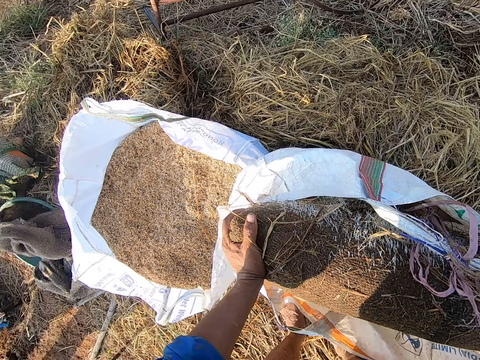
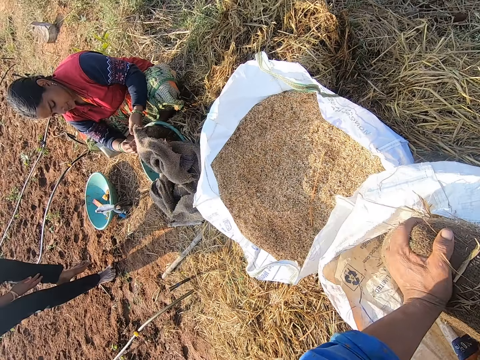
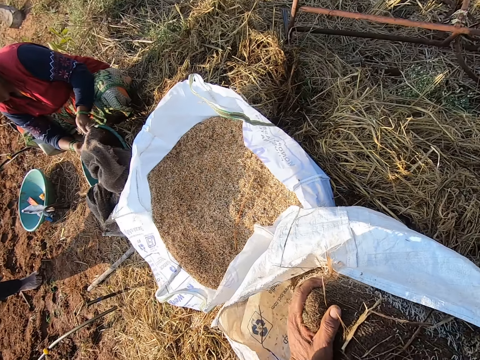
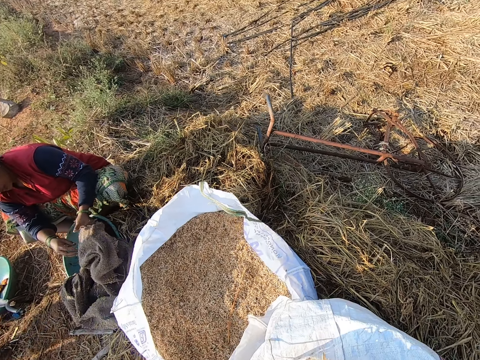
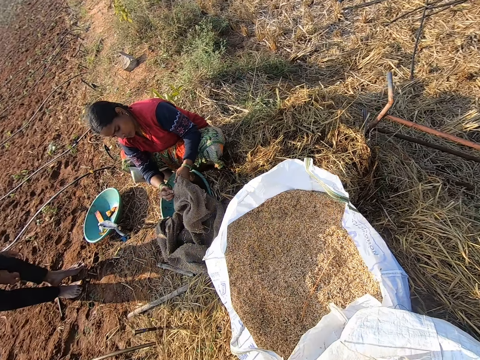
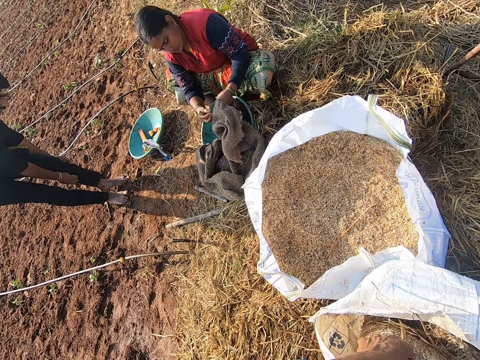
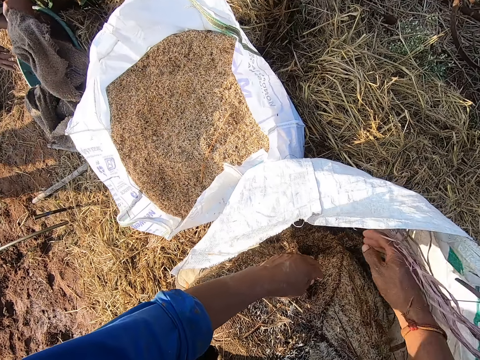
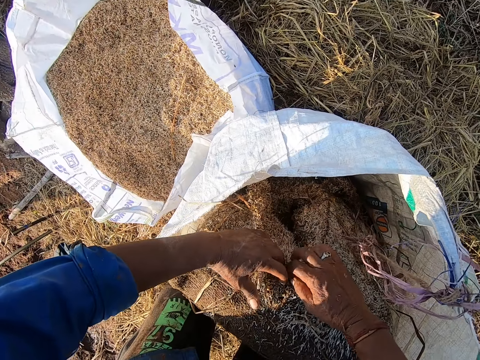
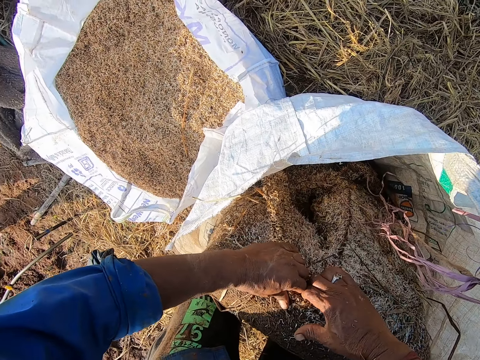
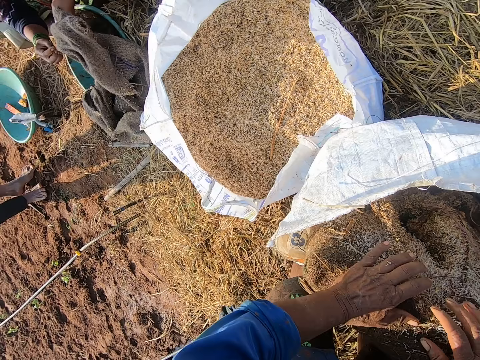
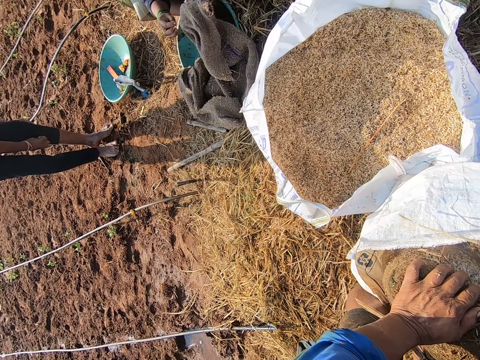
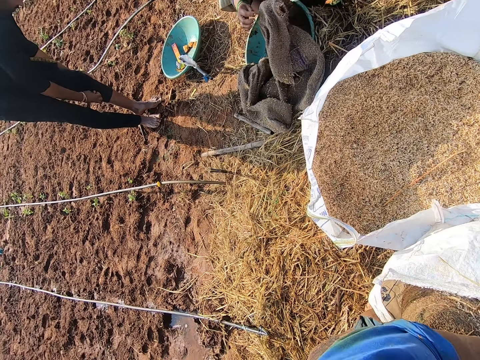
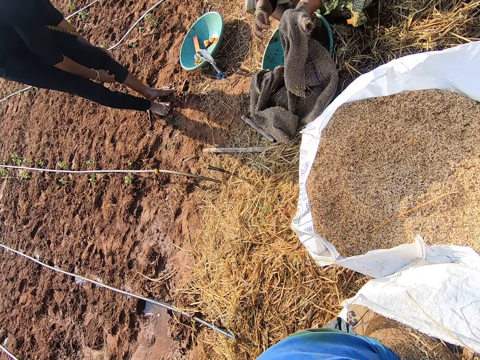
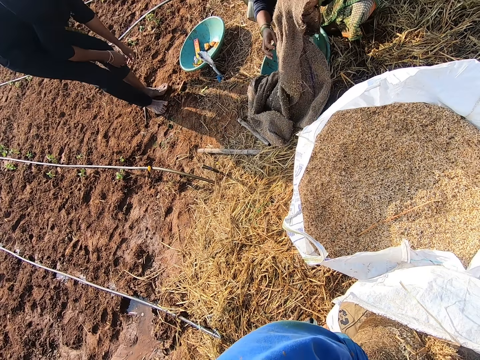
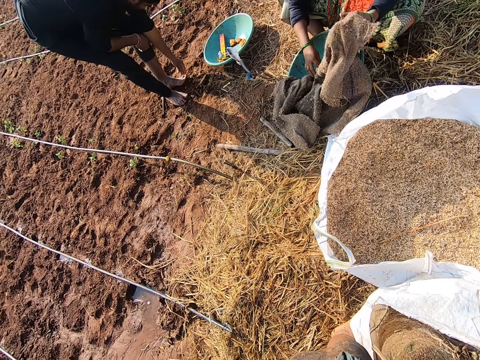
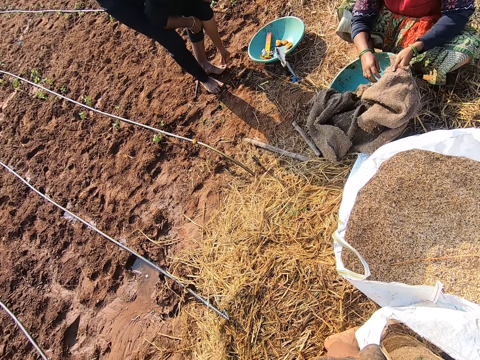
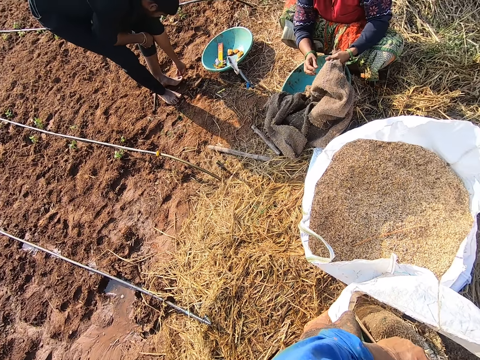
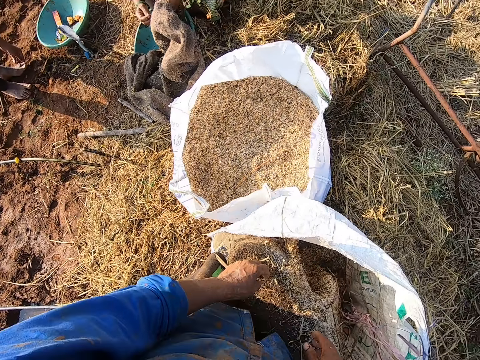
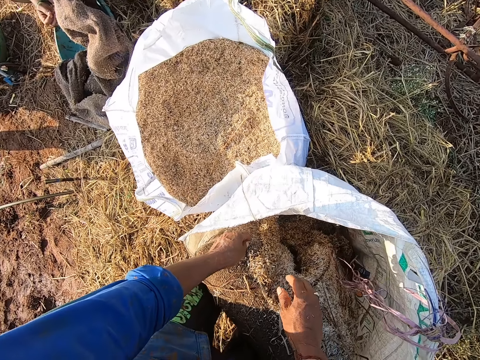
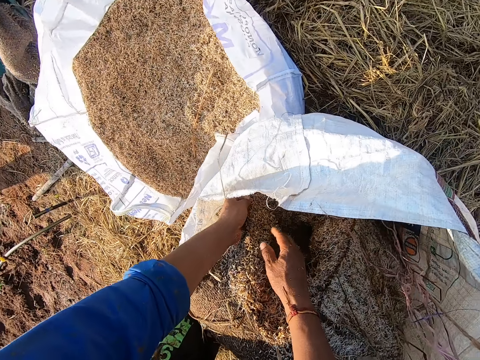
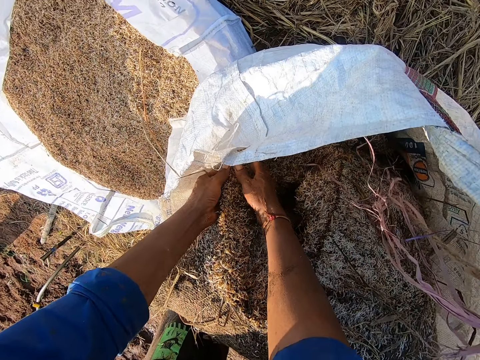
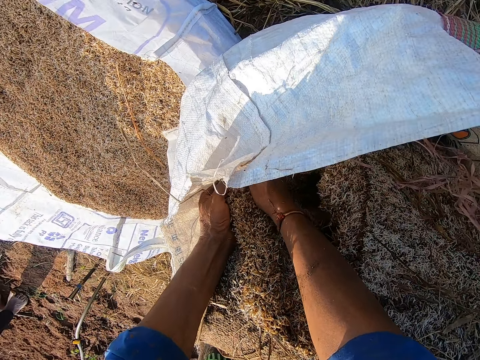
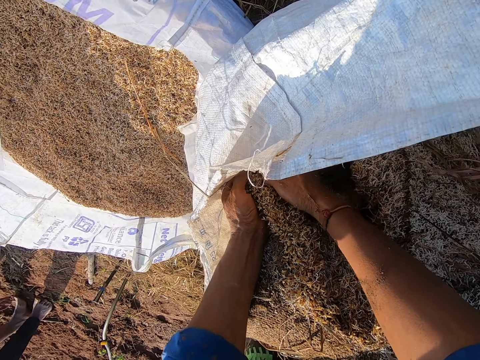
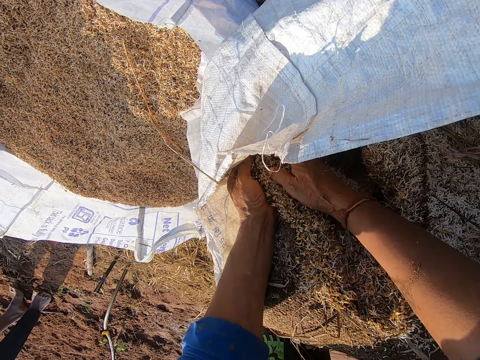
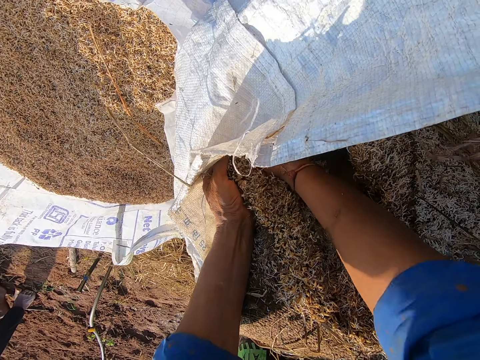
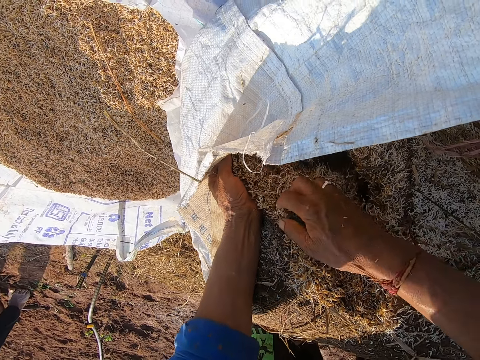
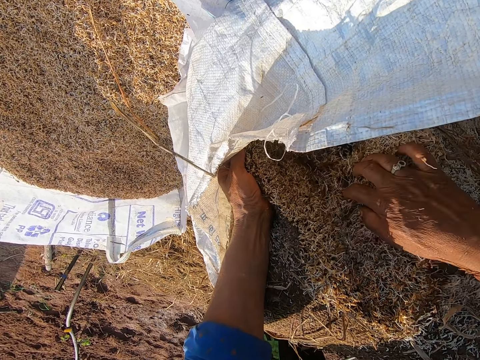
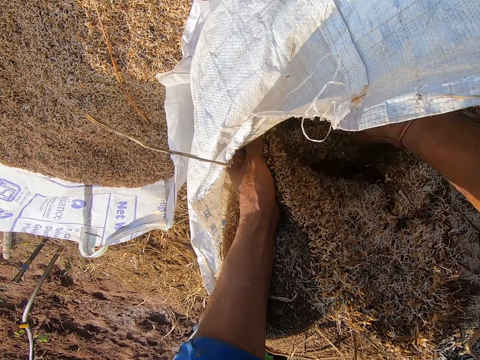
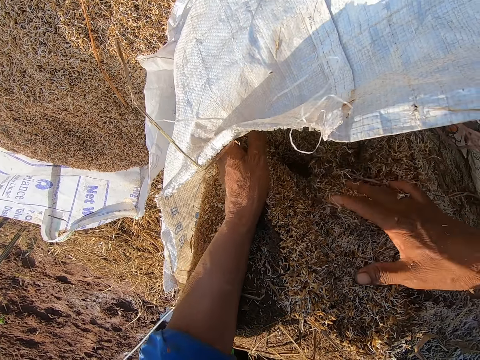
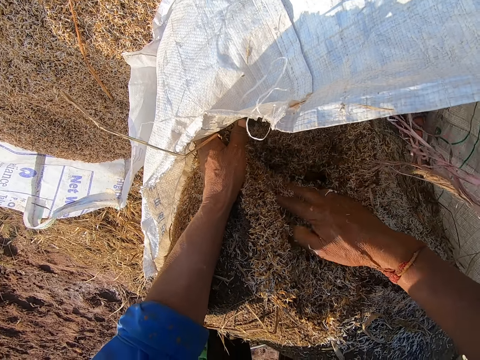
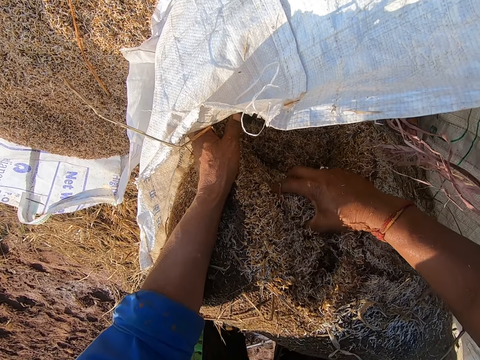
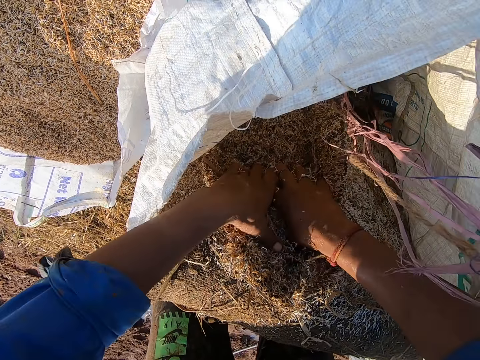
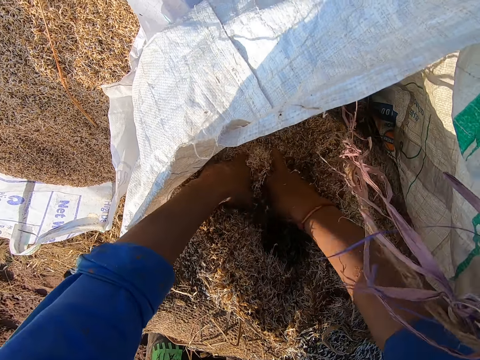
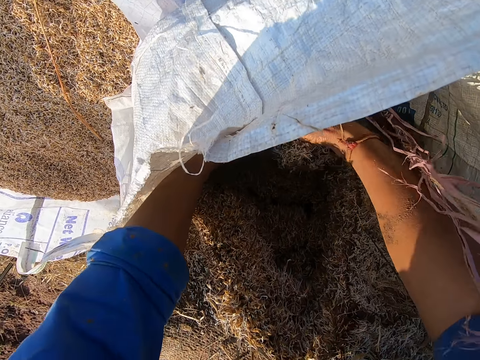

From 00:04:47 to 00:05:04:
The woman cleans a jute sack in her left hand with her right hand. The camera wearer looks around. He touches the jute sack with his hands. The man touches his left leg with his left hand. The camera wearer moves barley straw from the jute sack into the sack bag with his hands. He puts his hands on the saw dust.

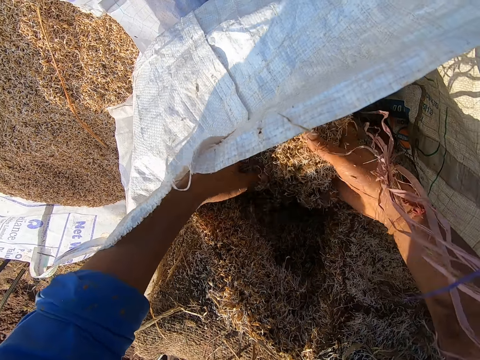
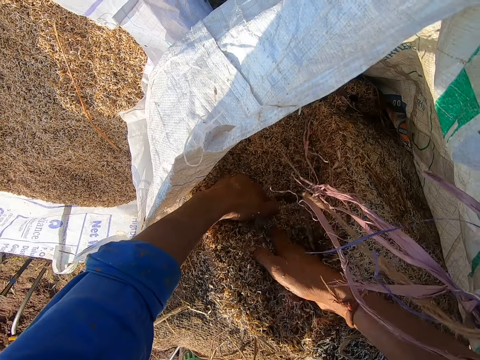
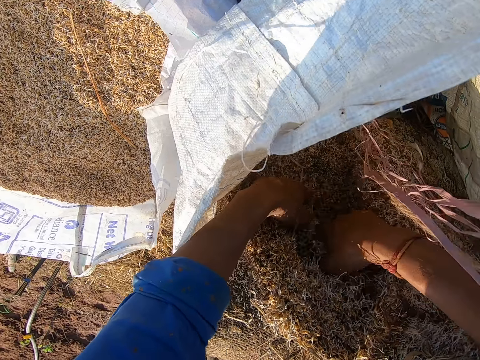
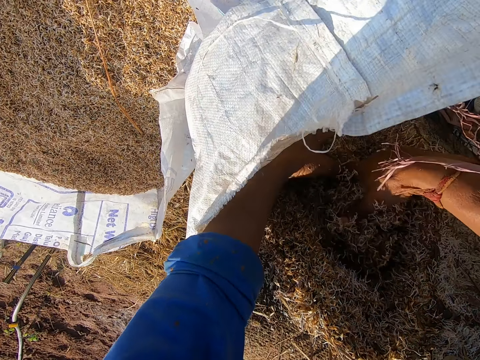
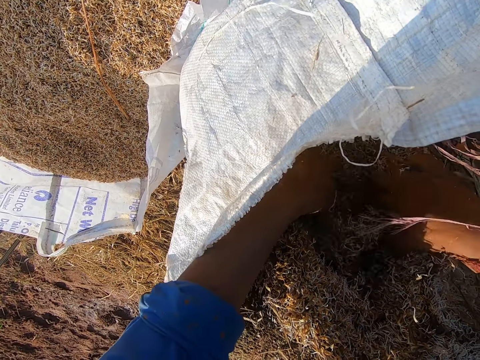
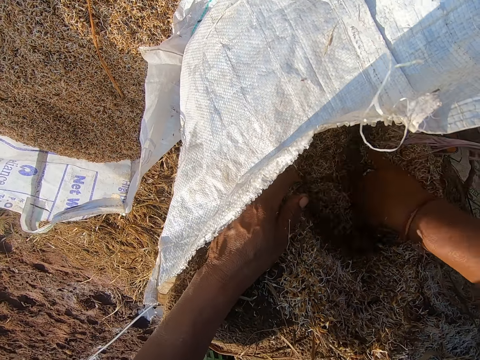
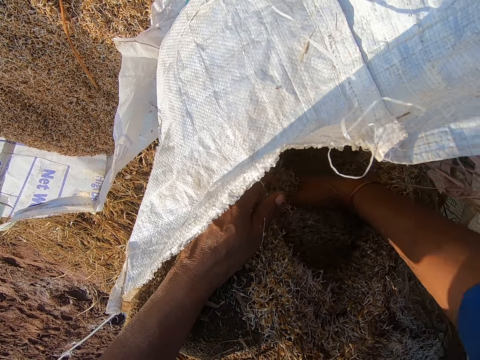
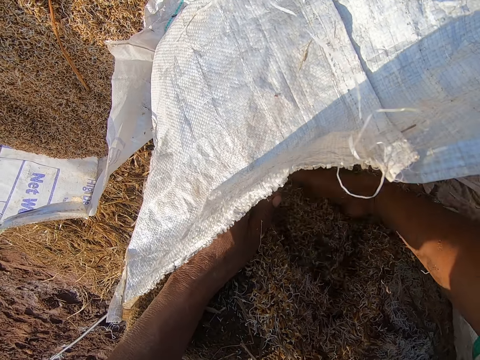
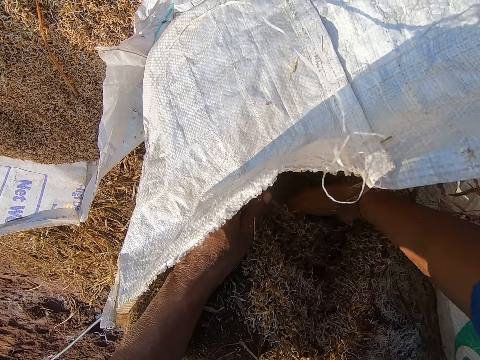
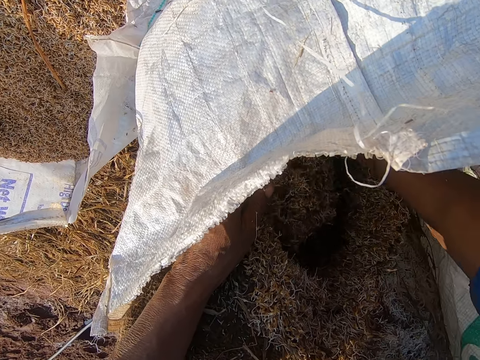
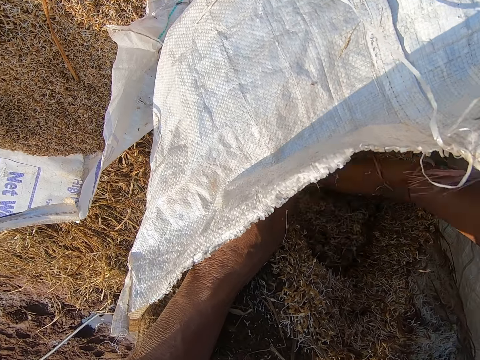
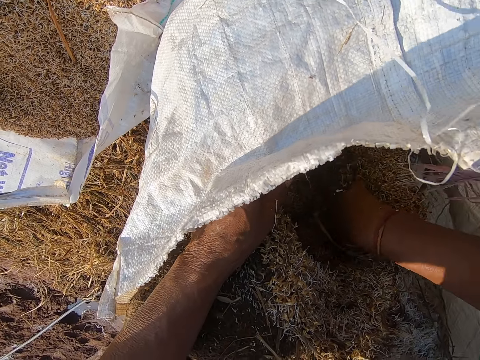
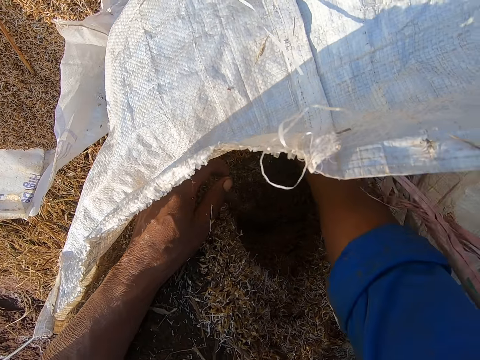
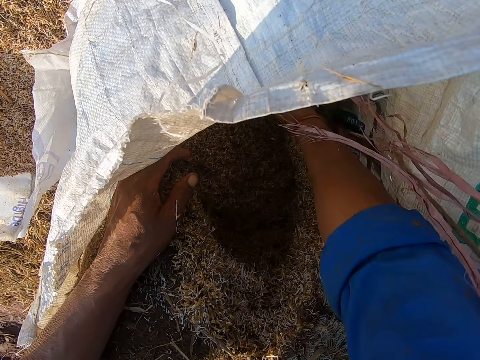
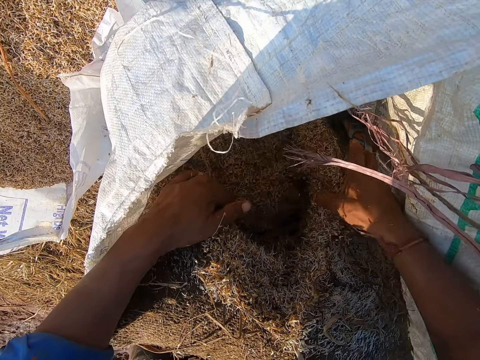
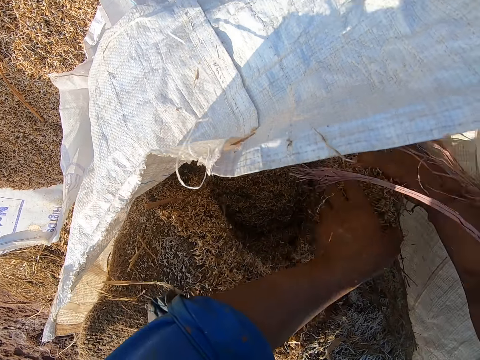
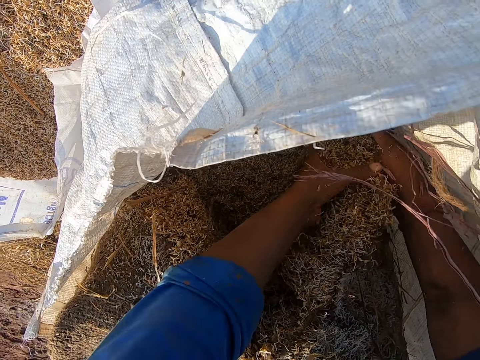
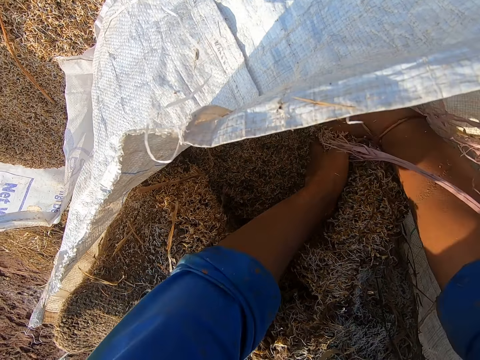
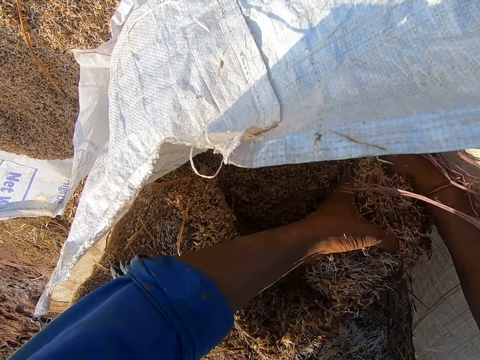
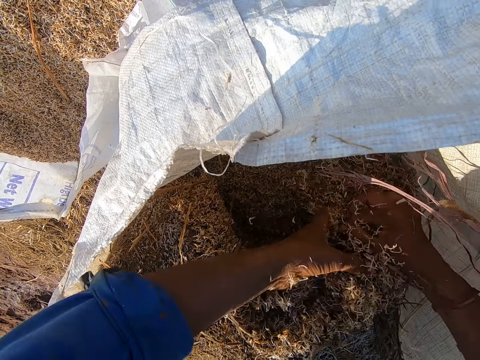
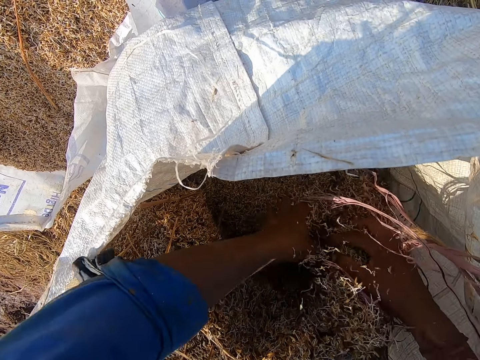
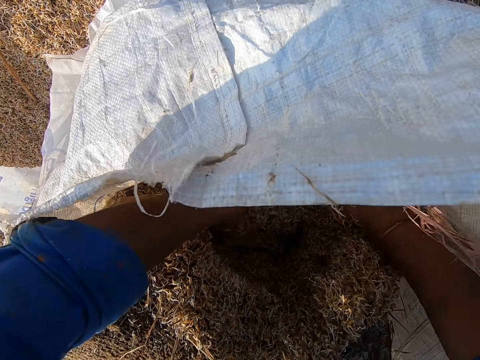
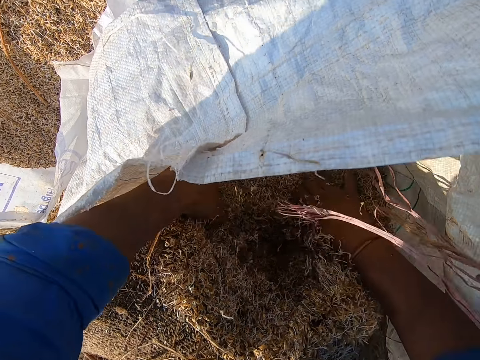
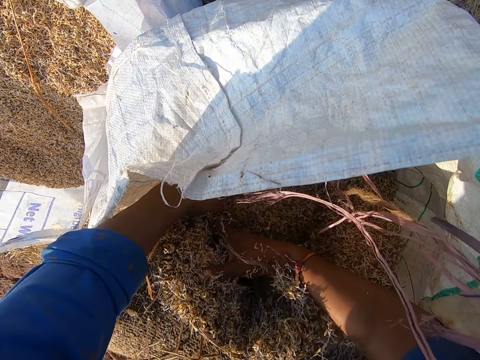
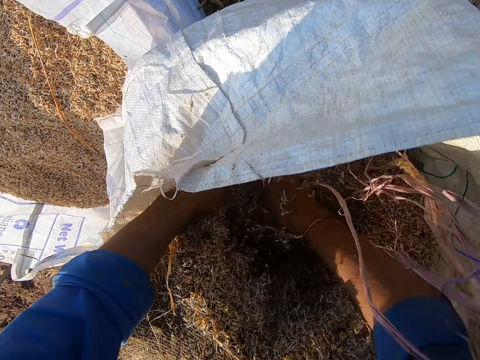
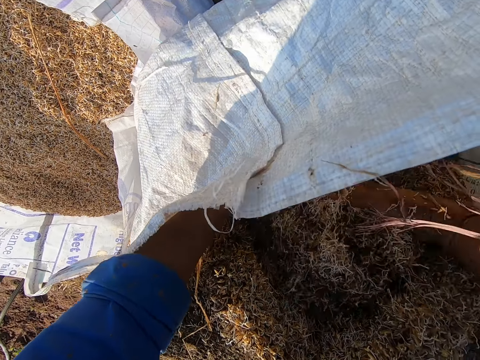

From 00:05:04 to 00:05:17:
The camera wearer dismantles the saw dust.
